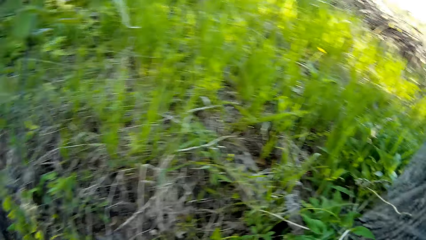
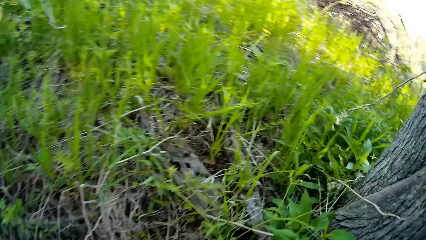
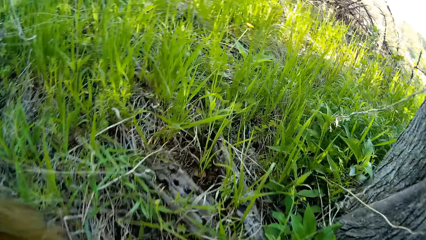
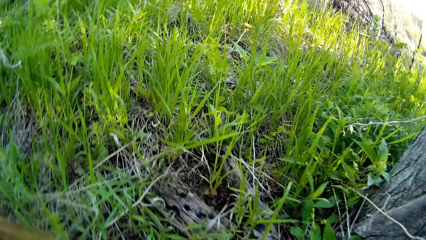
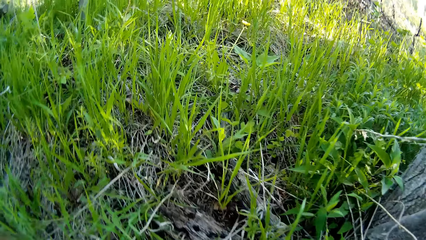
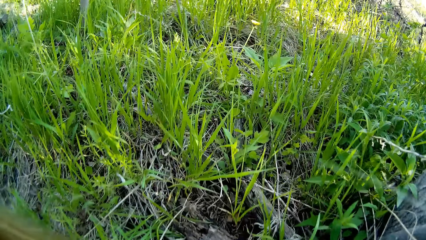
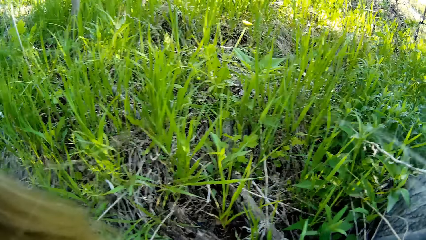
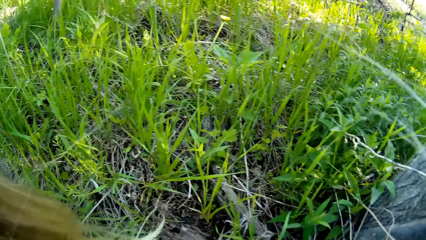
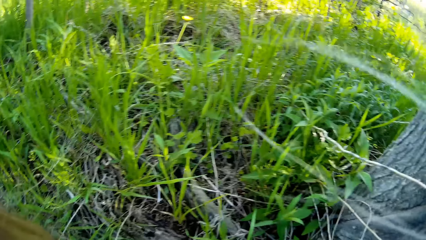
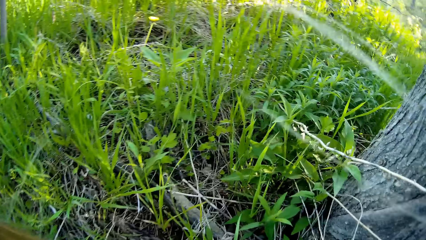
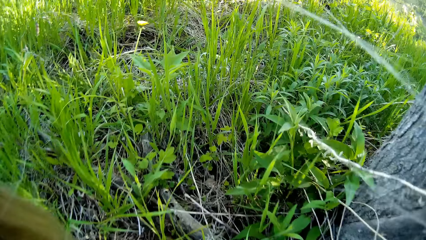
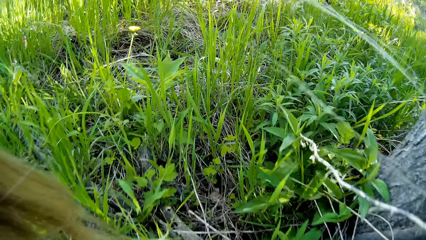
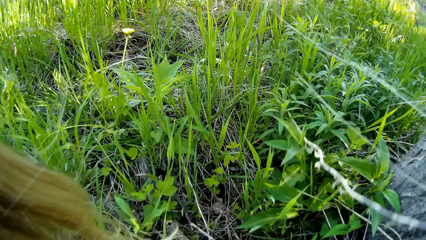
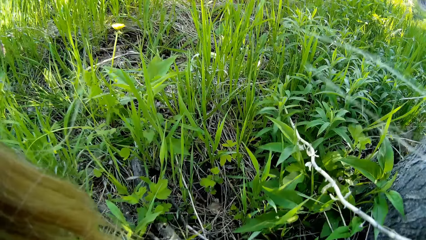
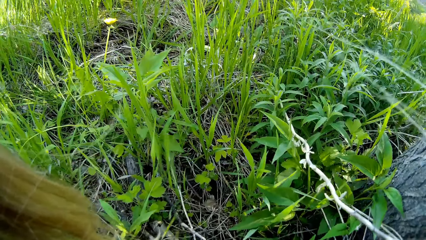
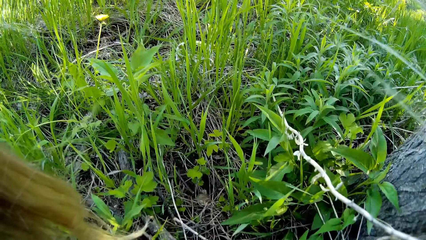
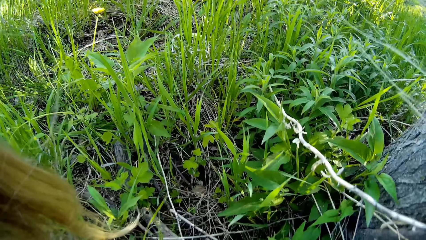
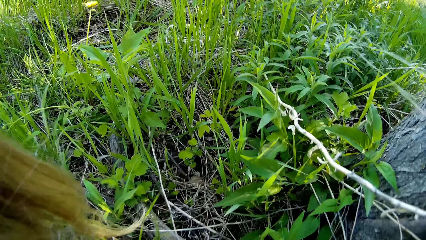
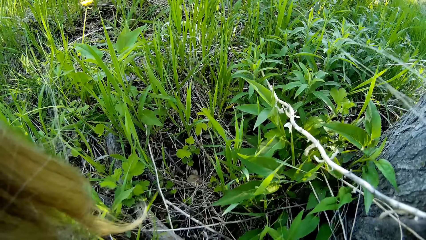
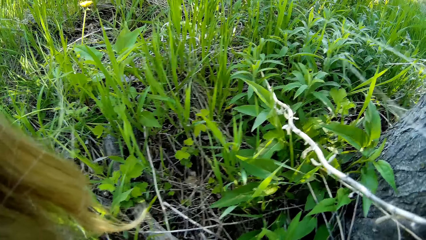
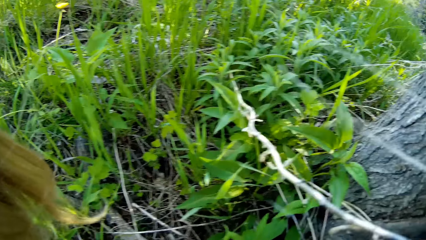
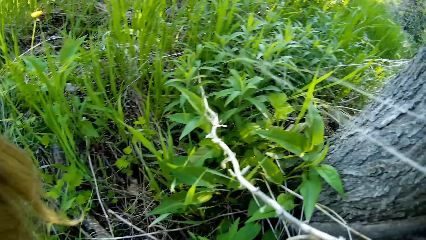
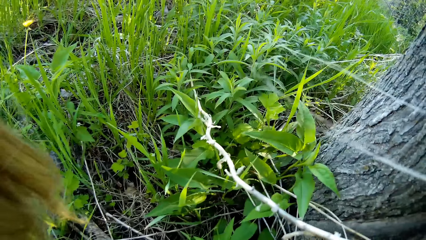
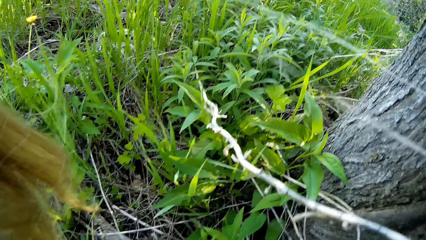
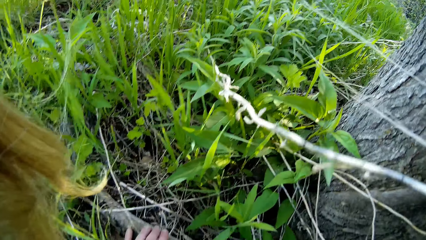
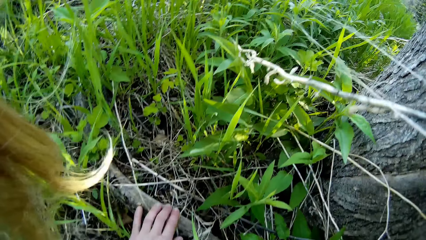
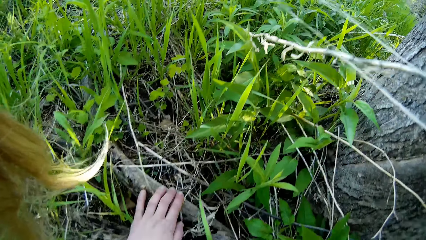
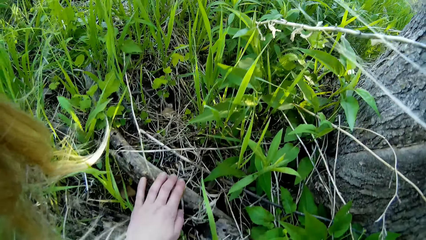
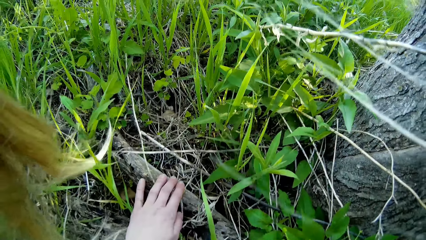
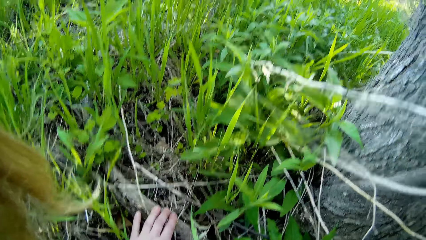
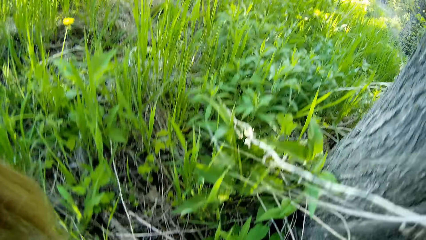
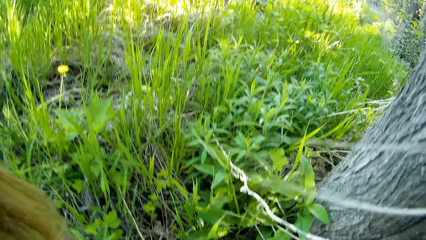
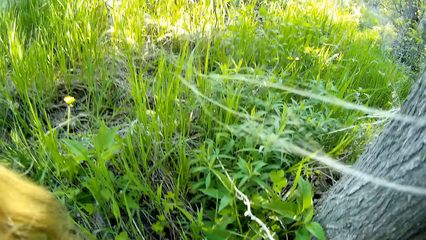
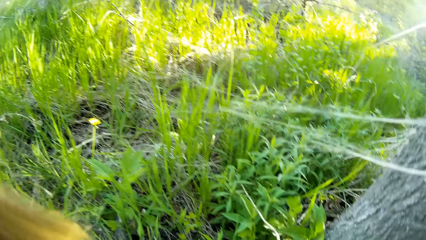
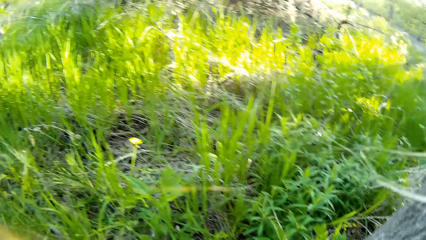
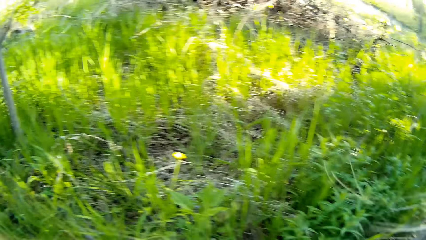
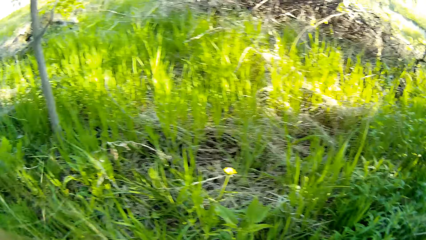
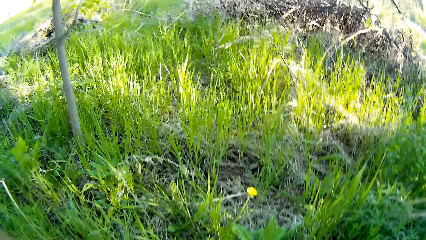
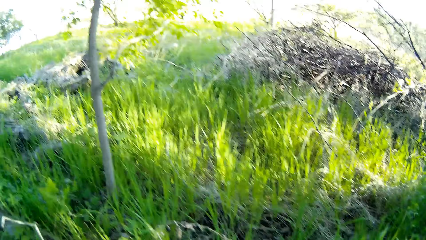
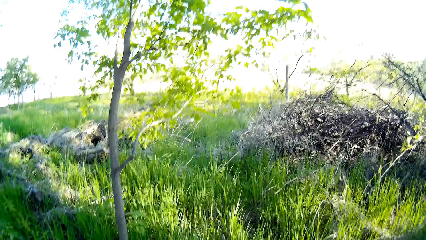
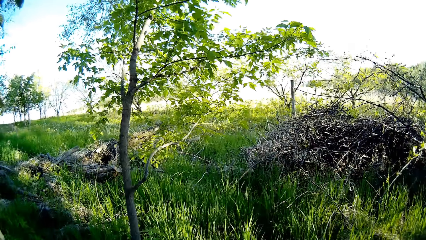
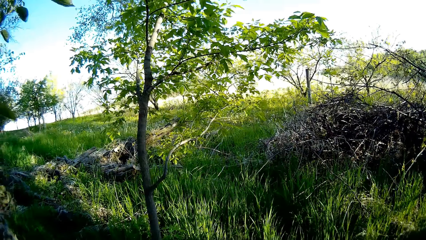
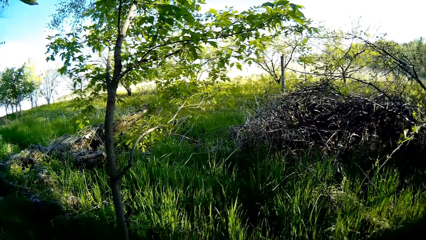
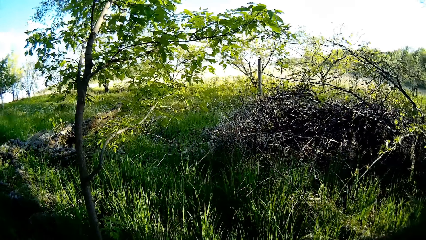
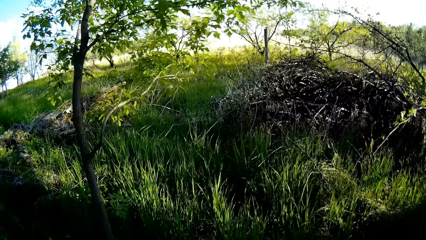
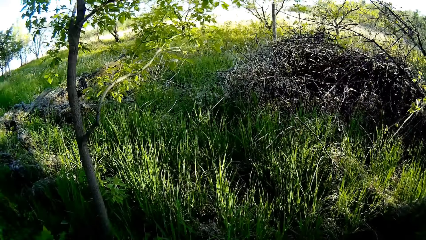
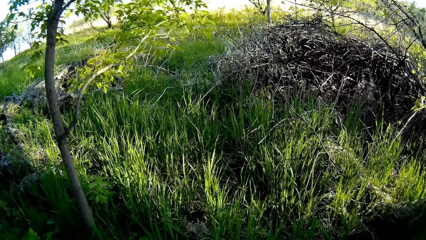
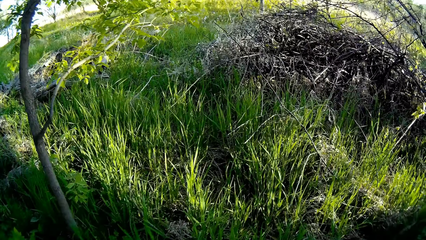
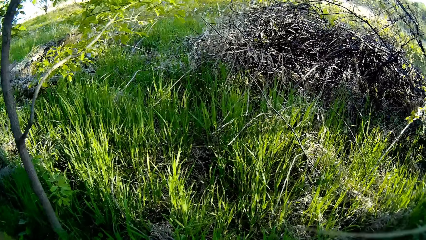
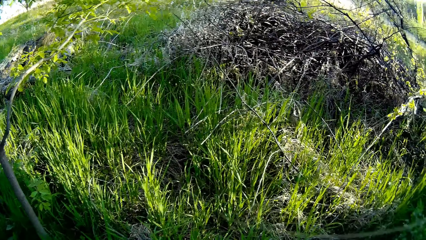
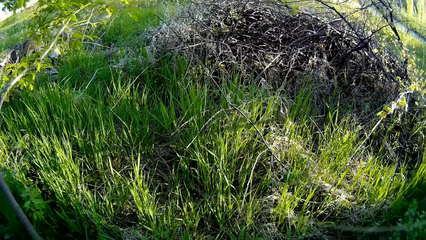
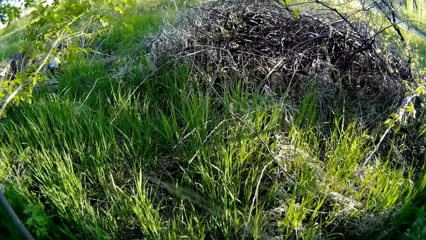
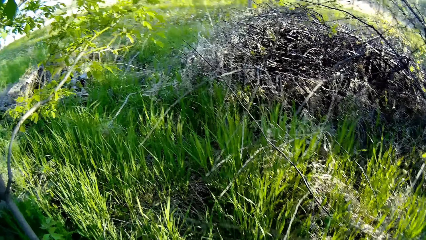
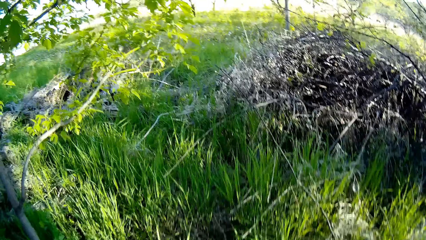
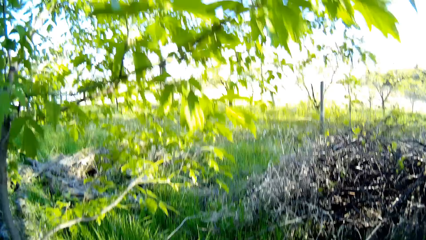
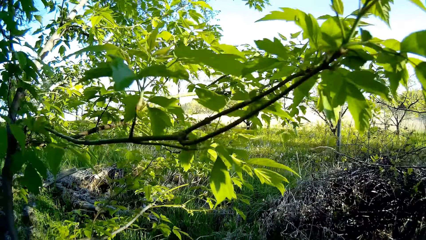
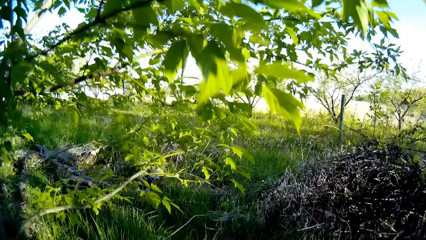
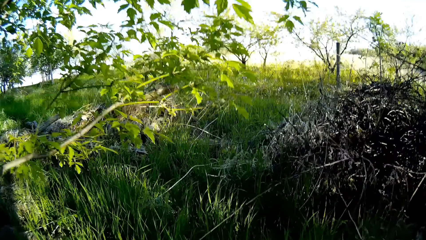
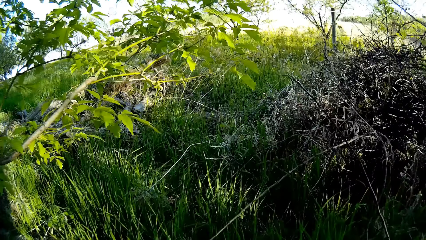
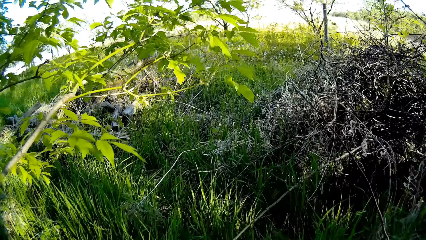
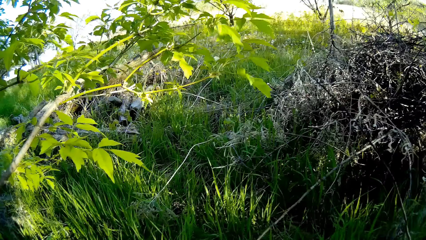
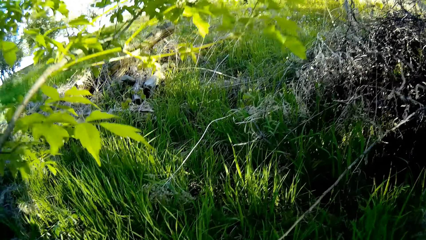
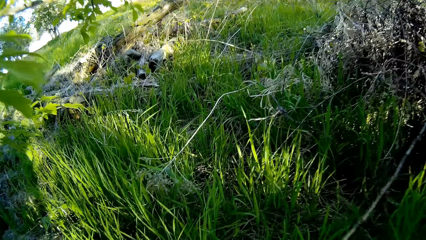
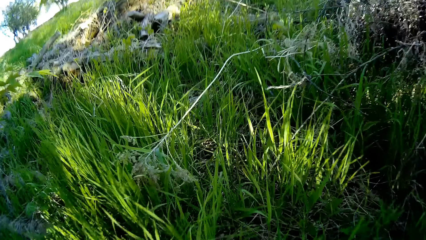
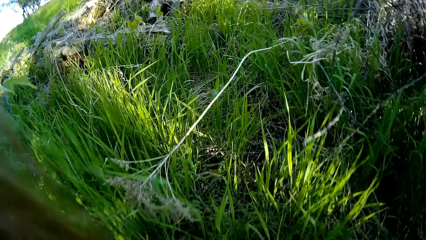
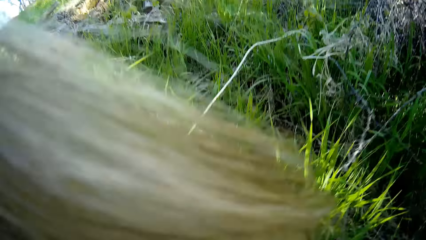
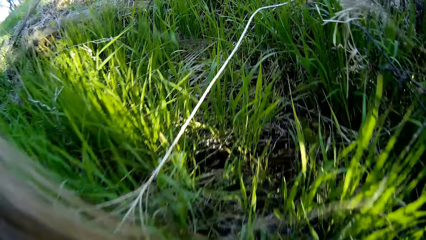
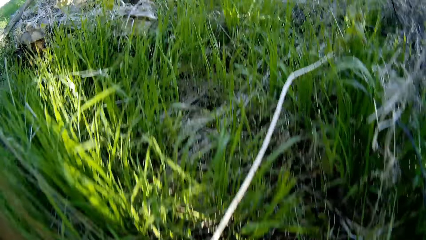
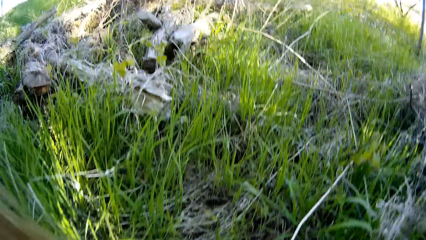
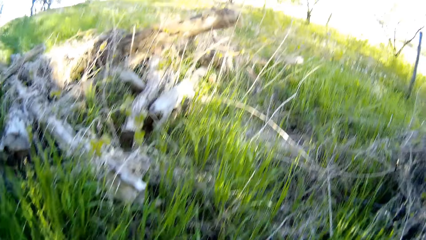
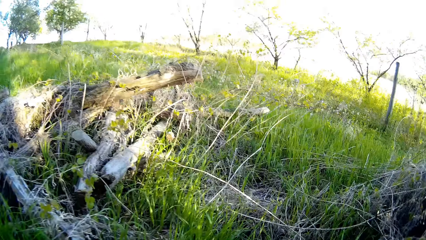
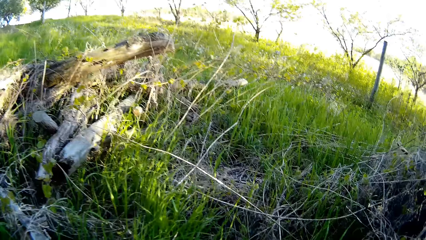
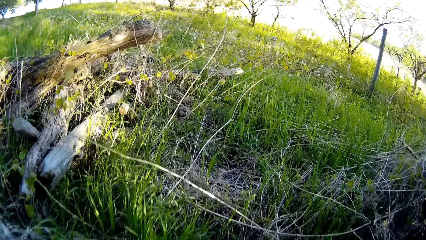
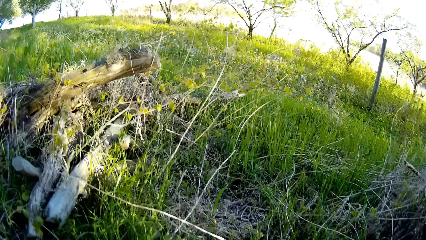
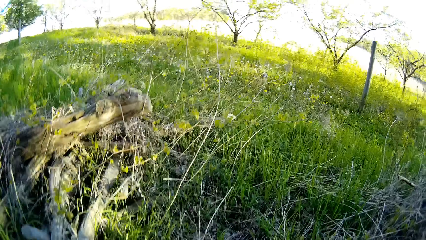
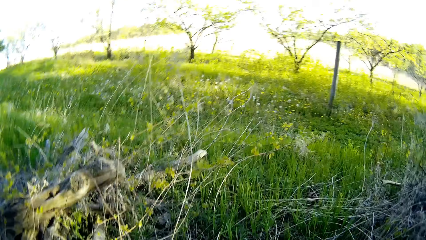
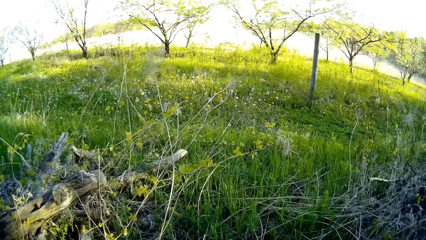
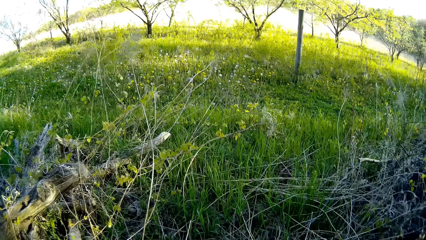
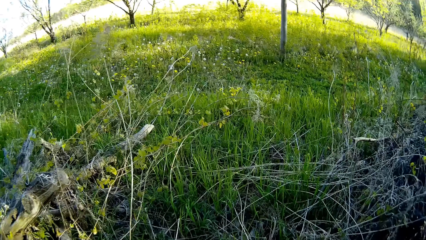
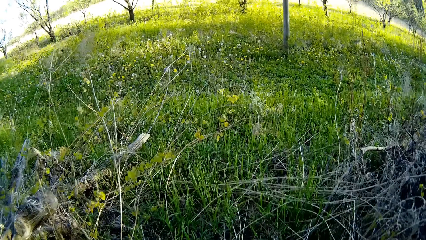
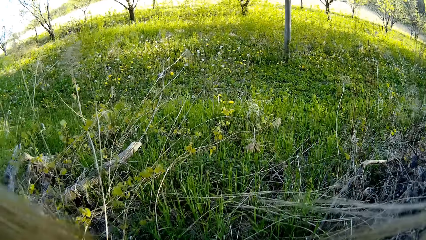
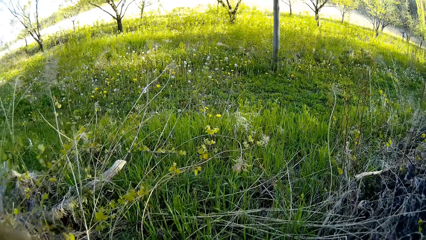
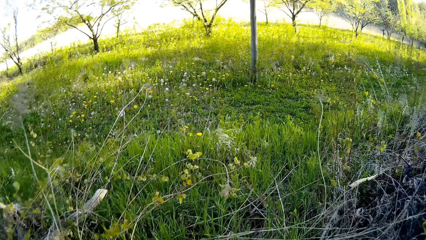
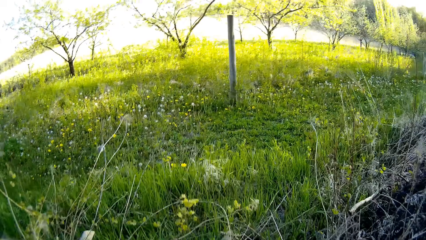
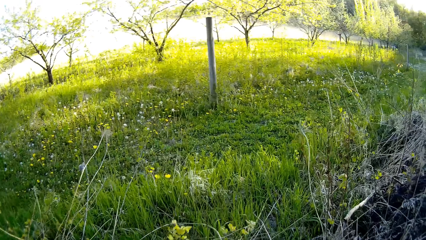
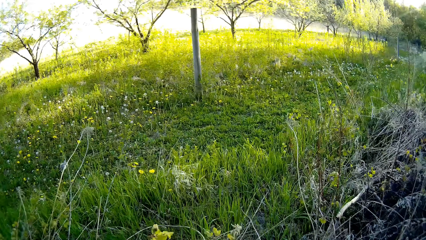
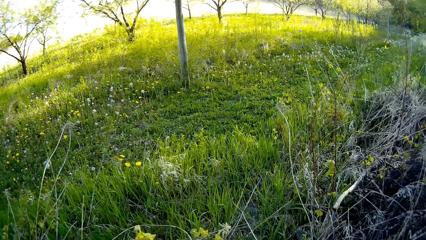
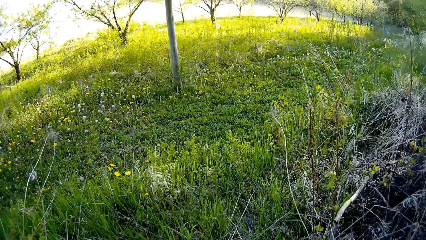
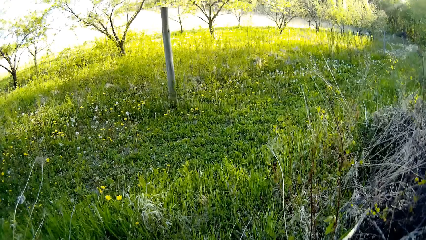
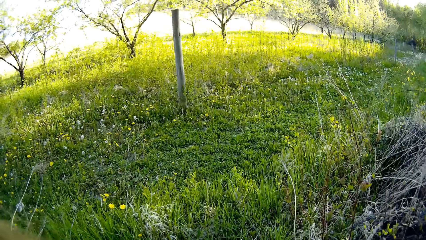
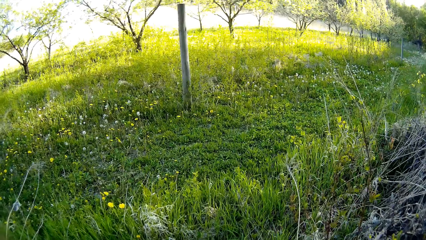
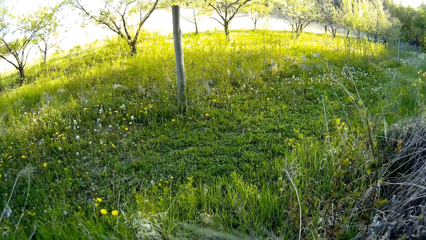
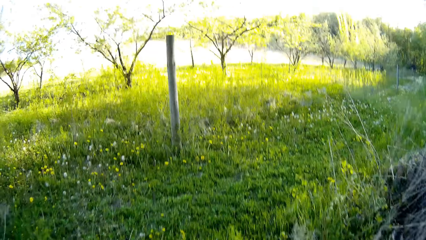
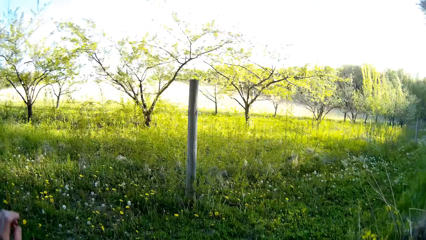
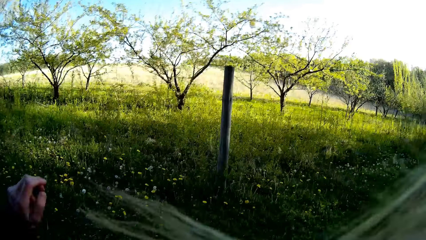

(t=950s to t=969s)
The camera wearer looks at the ground. She touches a dried stick with her left hand in the forest. She holds the stick on the ground. She moves forward.
